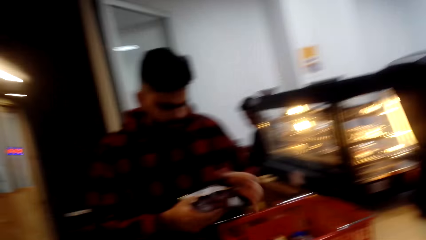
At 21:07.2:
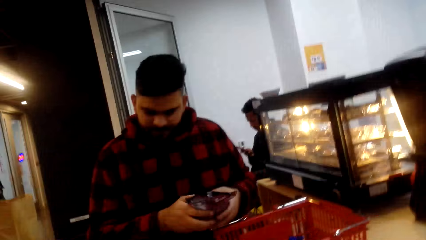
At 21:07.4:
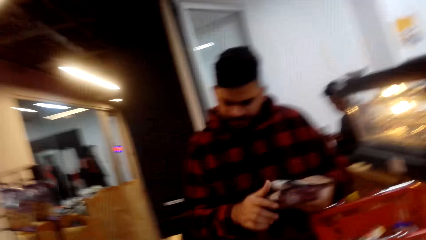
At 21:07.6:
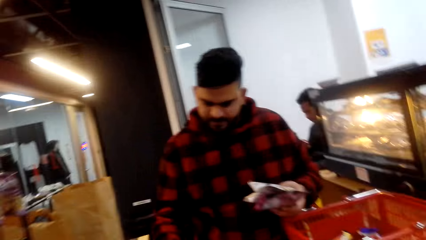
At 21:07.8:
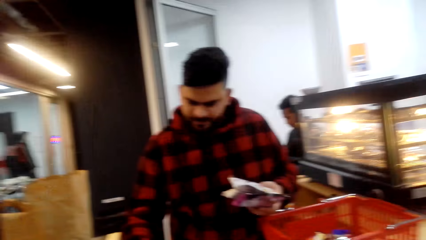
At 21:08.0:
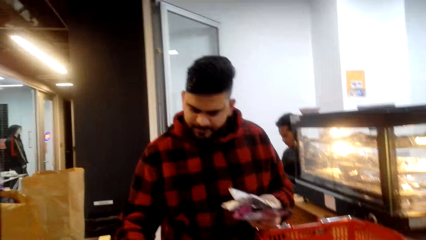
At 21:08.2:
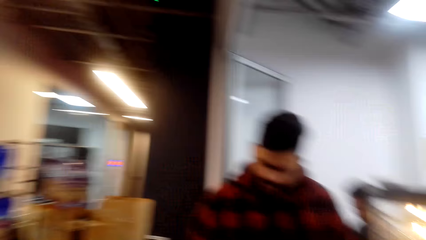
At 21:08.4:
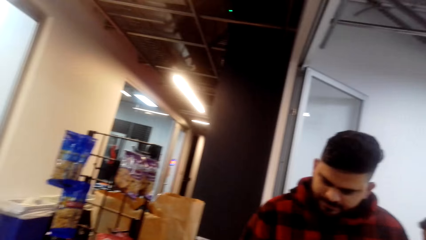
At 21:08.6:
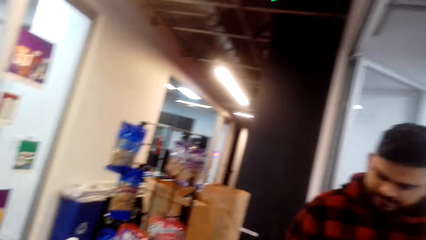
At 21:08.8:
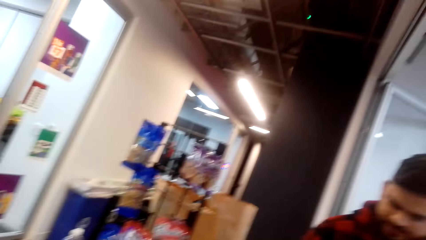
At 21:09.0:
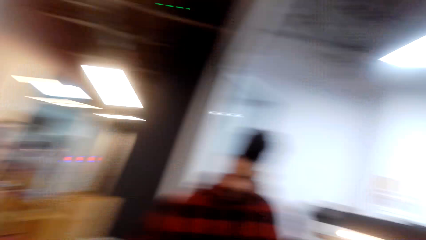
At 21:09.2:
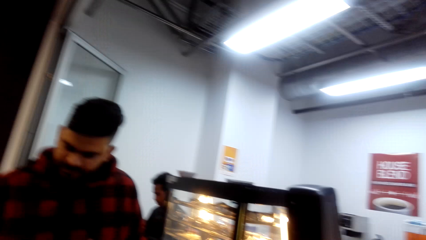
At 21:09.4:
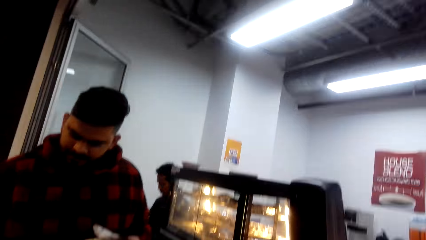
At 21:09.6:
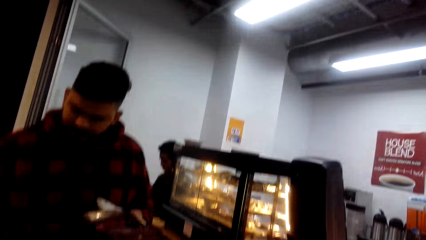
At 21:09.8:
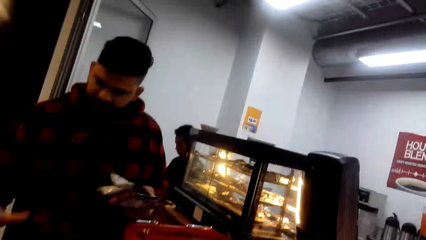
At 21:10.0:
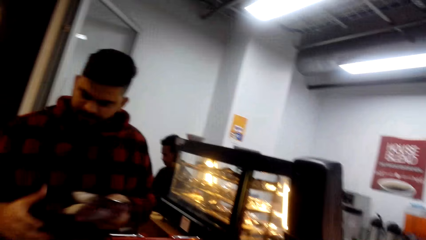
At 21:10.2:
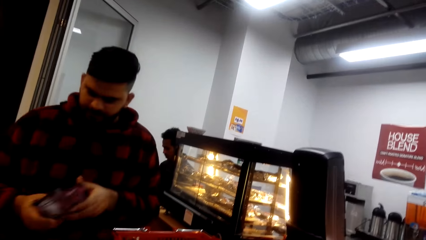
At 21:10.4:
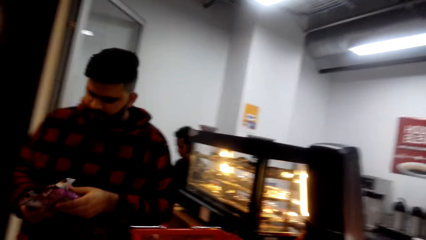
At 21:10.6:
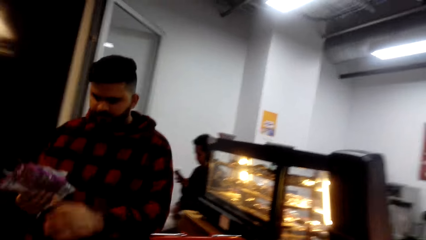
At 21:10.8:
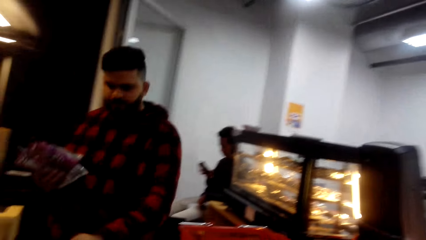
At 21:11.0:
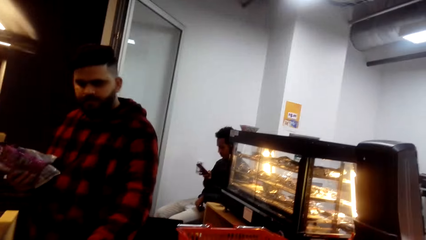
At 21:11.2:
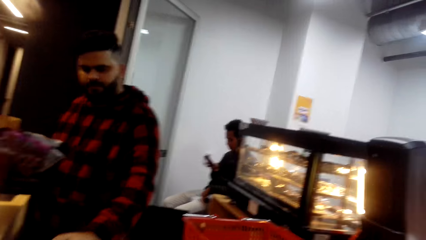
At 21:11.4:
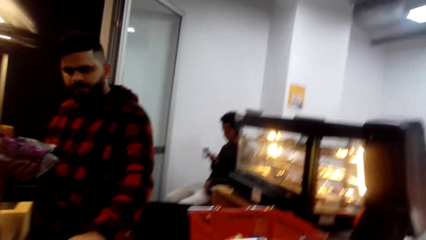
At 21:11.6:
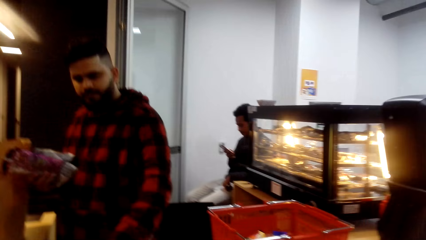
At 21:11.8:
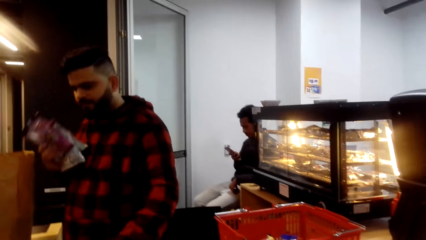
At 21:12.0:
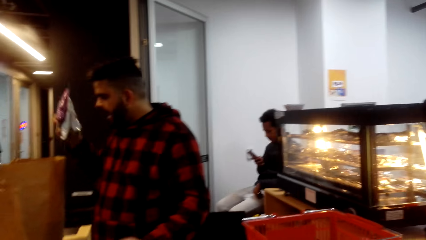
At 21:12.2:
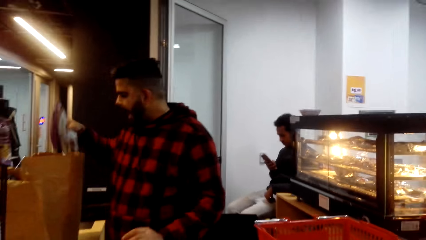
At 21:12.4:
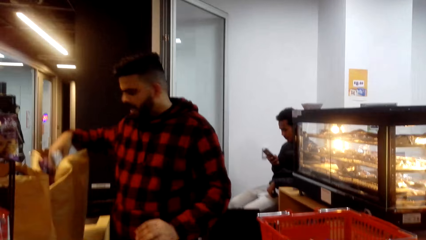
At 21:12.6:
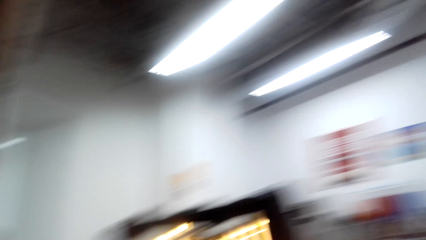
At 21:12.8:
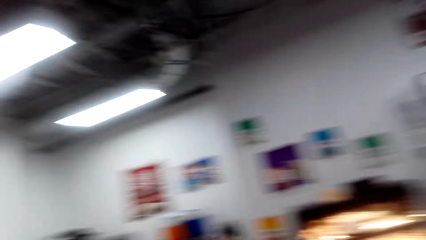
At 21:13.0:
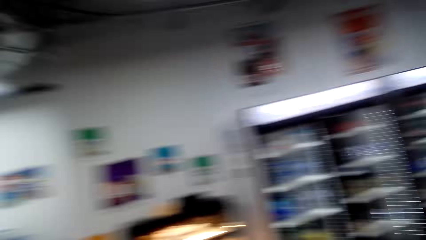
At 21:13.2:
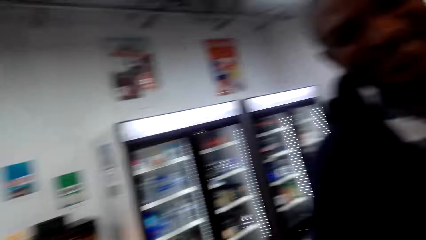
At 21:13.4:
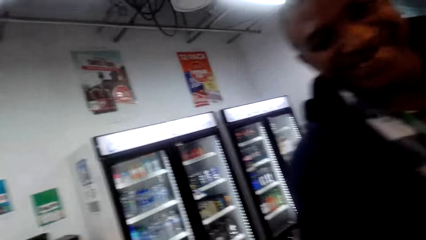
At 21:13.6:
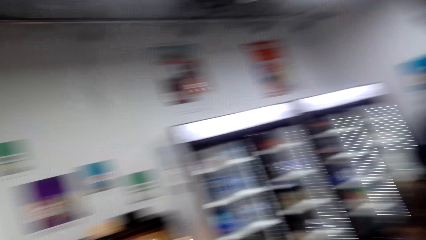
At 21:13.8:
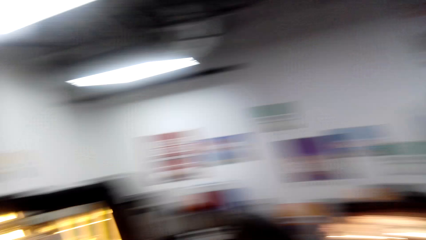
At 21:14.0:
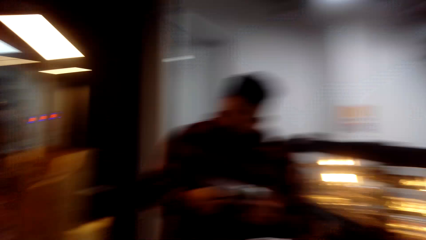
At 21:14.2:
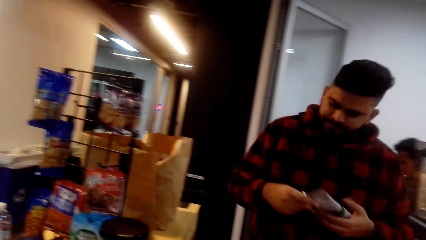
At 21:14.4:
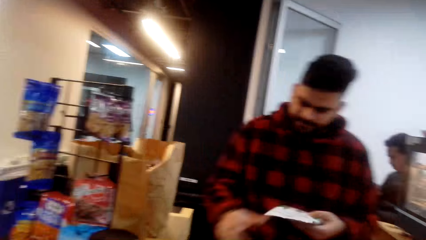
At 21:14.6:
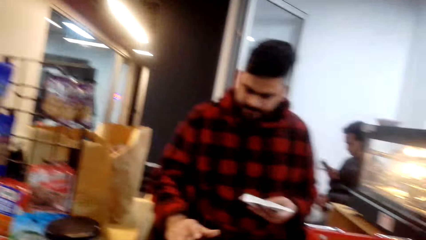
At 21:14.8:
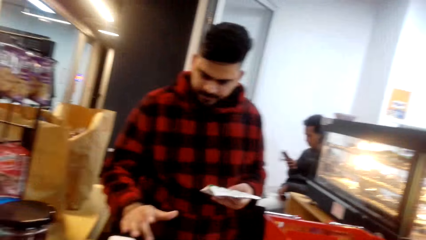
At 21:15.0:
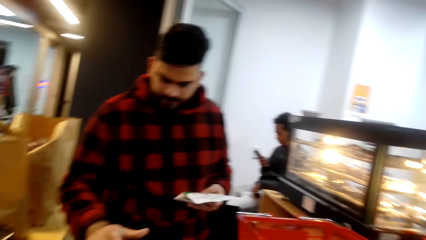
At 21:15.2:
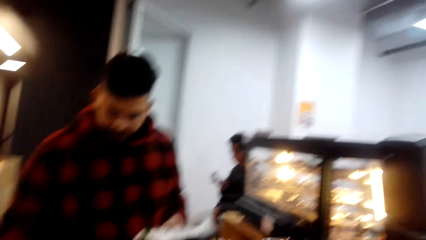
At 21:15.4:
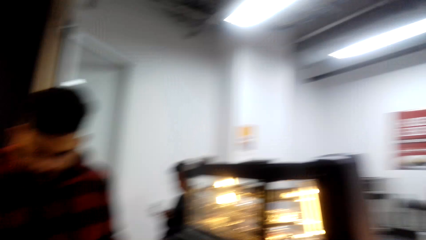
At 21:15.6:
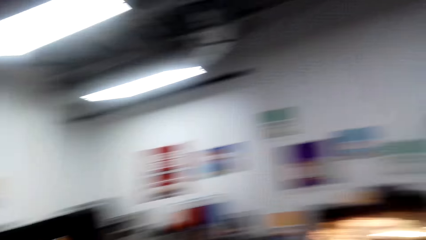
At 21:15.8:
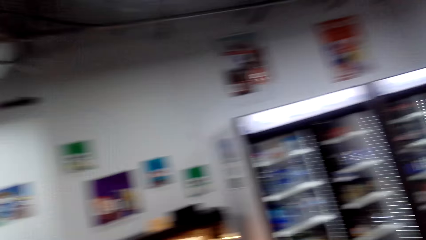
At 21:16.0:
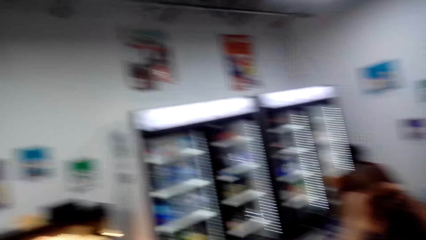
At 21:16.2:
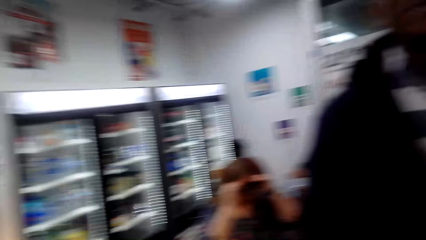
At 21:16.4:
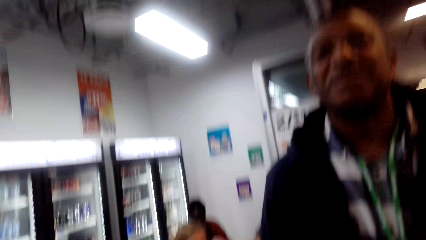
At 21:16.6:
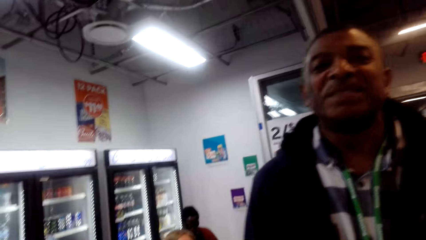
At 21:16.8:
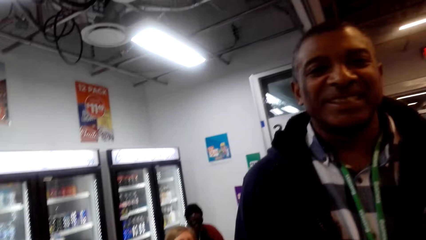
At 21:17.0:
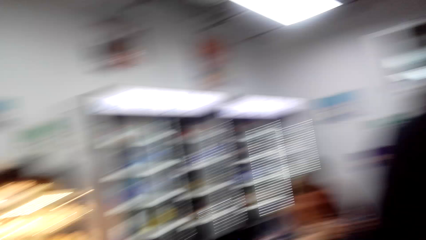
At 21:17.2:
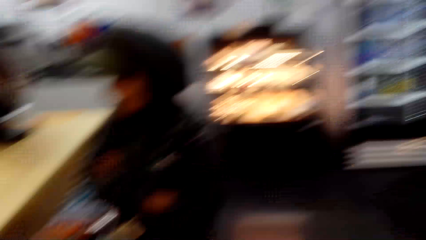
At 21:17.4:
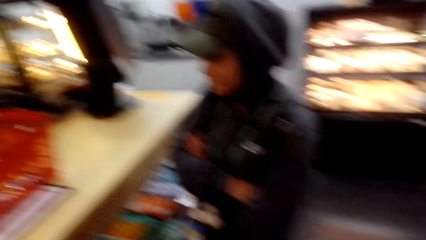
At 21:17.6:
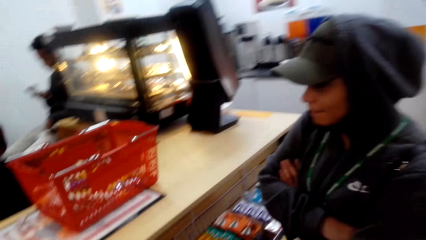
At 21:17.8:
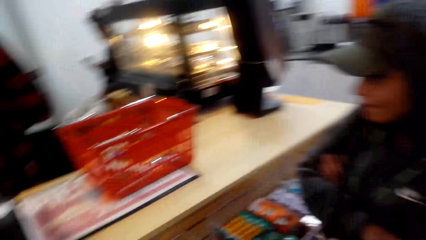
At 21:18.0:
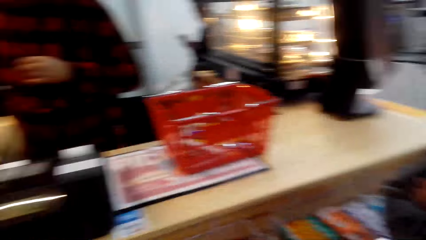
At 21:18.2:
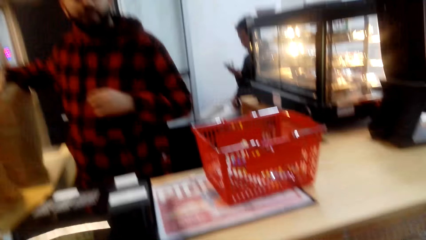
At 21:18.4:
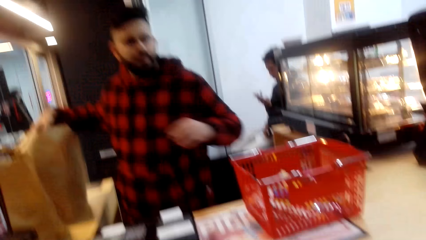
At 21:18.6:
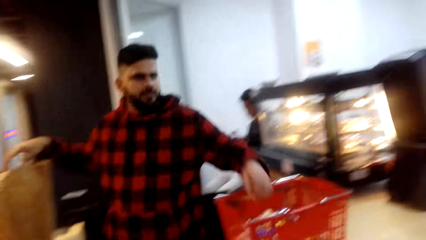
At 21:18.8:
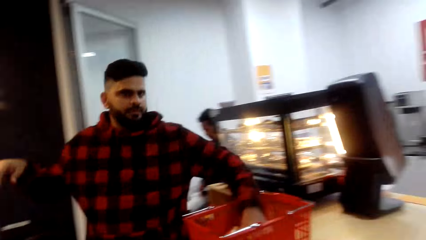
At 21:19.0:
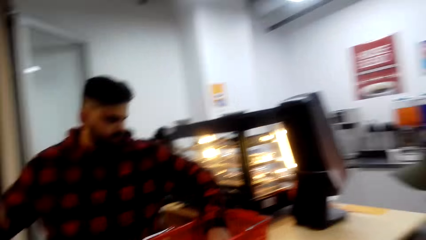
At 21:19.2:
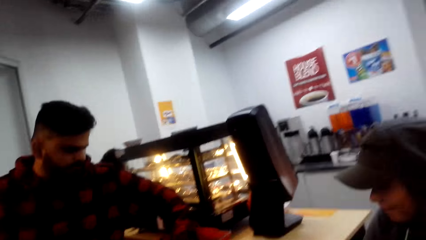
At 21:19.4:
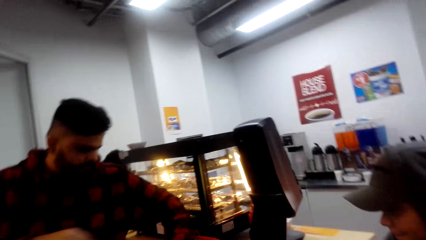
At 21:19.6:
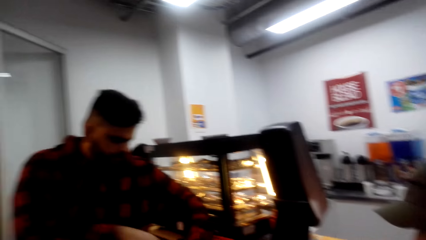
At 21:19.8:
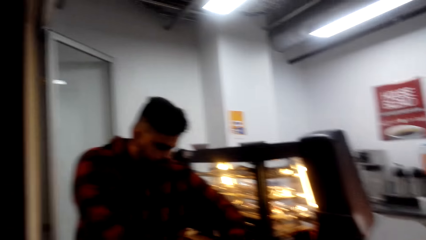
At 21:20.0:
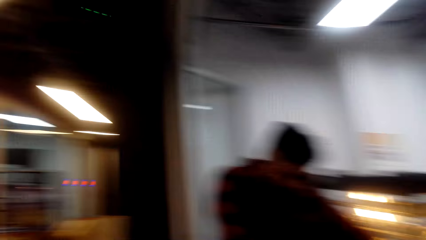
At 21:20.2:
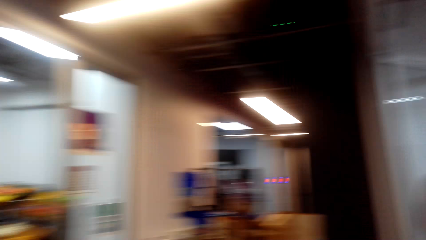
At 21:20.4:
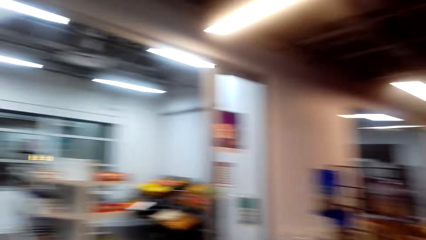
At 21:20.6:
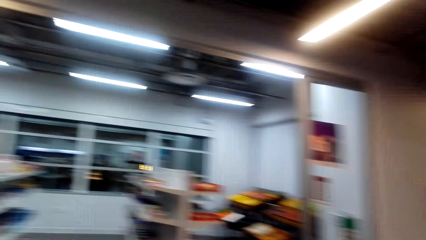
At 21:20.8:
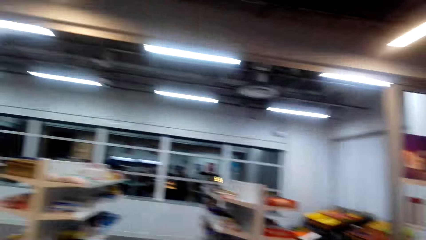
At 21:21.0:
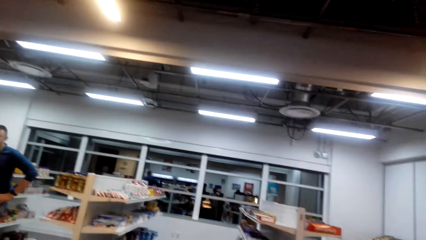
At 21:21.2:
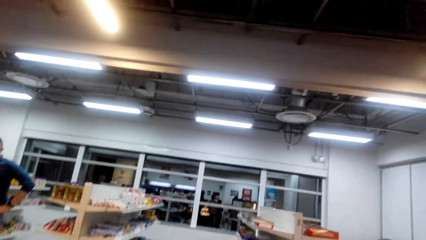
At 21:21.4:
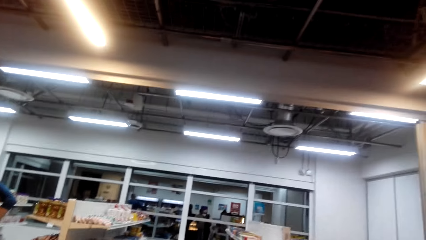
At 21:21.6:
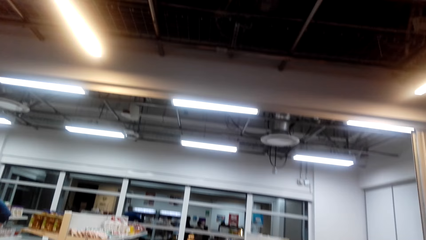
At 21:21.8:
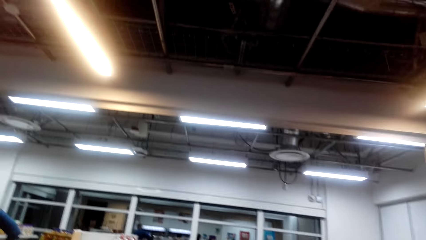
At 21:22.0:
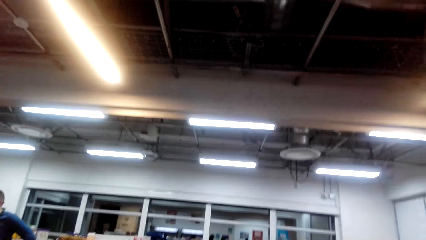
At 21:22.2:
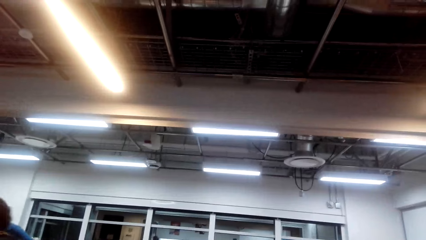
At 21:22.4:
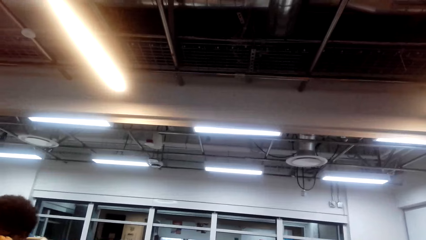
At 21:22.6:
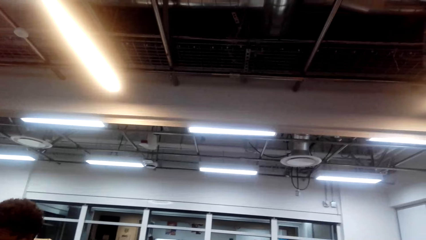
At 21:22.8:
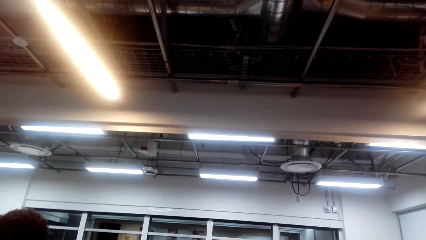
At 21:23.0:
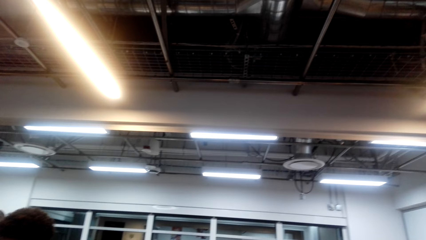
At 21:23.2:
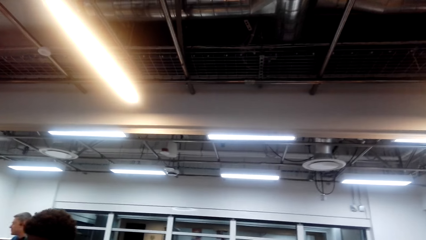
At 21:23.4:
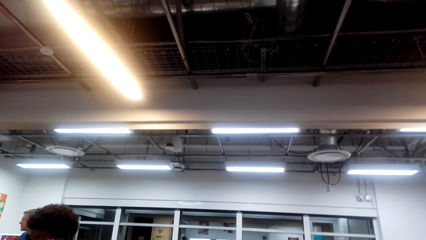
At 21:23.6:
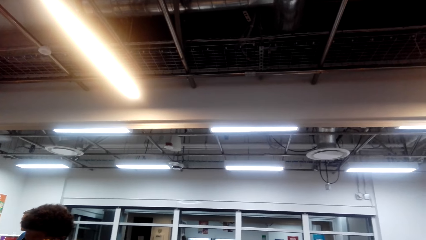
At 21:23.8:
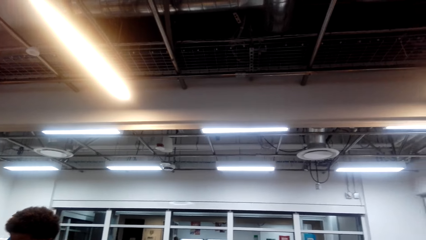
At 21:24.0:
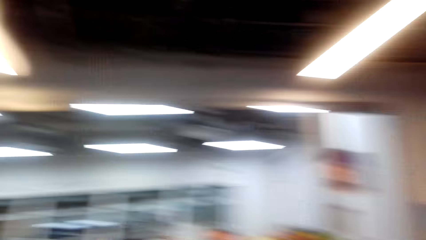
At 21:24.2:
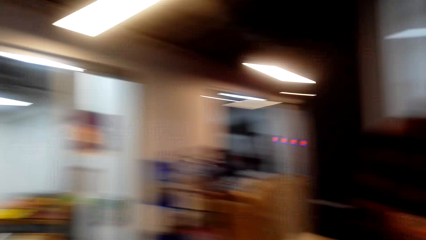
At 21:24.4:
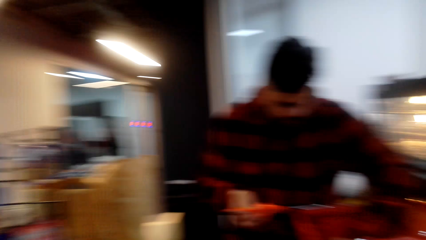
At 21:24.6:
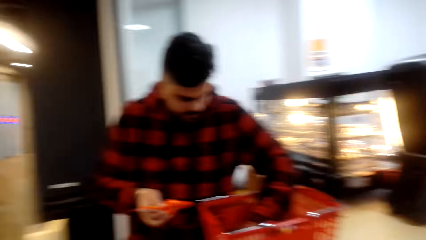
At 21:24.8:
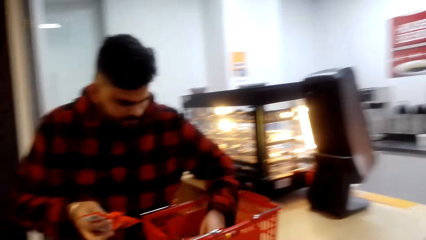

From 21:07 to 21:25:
A man holds something. The man operates the cashier machine. The man places the package in the packaging bag. The camera wearer looks around. The man holds something. The man operates the cashier machine. The camera wearer looks around. The man removes the package from the shopping basket. The camera wearer looks around the store.
